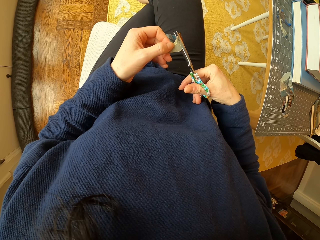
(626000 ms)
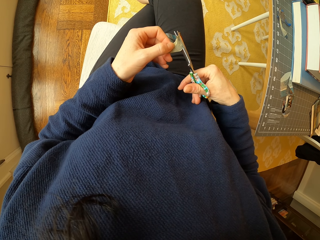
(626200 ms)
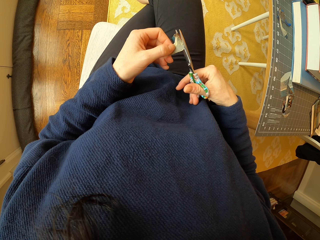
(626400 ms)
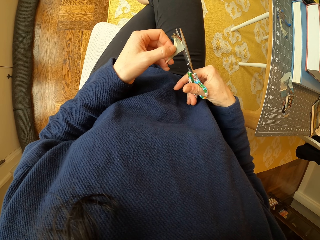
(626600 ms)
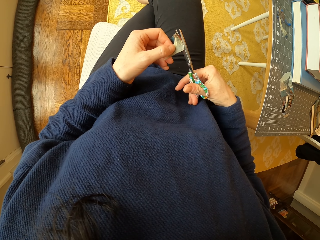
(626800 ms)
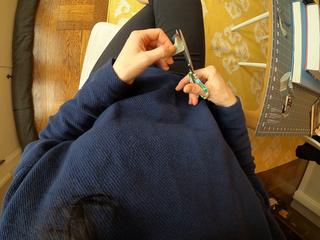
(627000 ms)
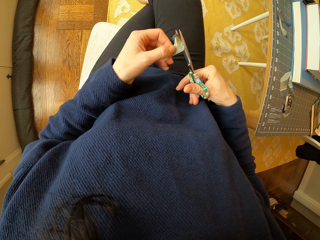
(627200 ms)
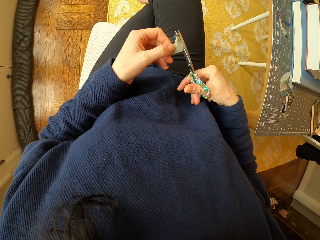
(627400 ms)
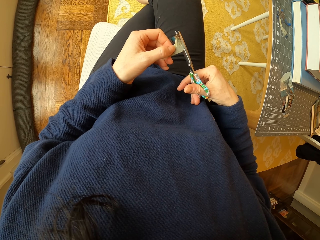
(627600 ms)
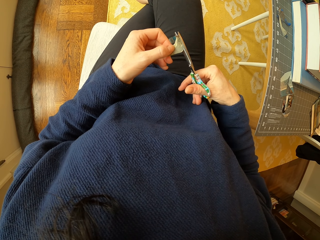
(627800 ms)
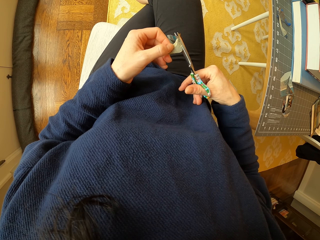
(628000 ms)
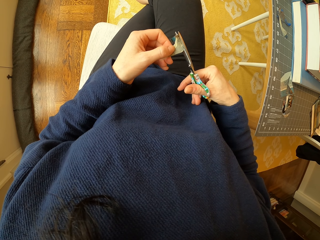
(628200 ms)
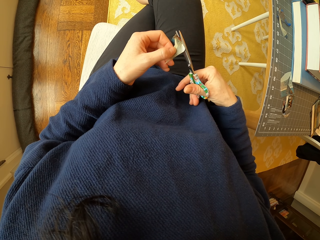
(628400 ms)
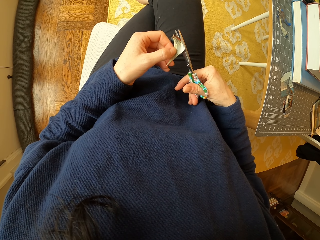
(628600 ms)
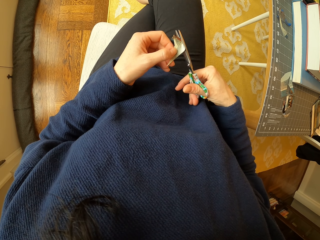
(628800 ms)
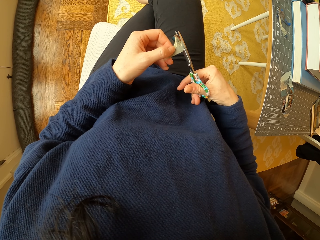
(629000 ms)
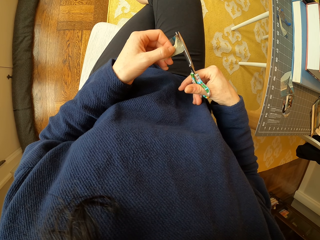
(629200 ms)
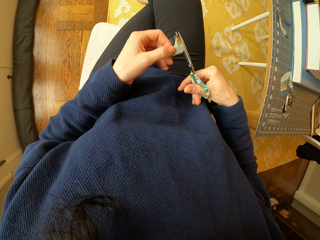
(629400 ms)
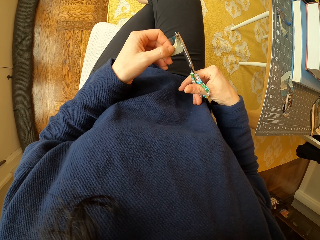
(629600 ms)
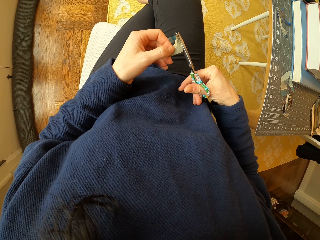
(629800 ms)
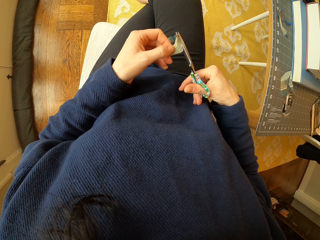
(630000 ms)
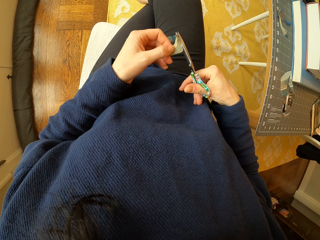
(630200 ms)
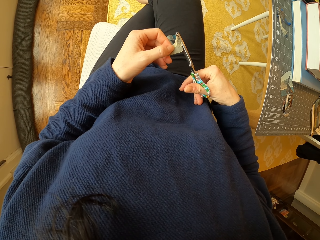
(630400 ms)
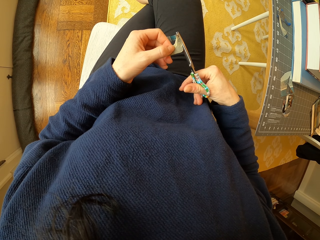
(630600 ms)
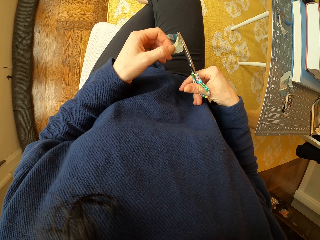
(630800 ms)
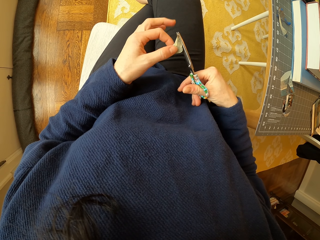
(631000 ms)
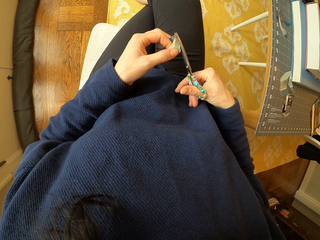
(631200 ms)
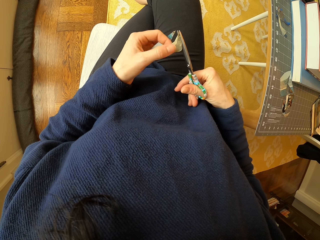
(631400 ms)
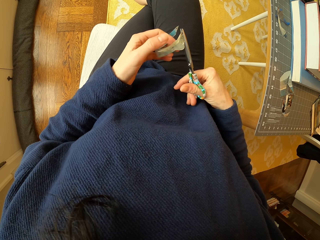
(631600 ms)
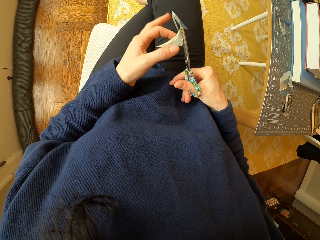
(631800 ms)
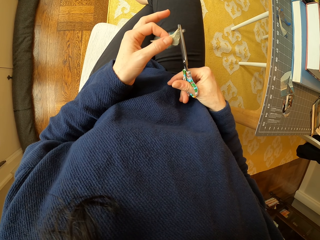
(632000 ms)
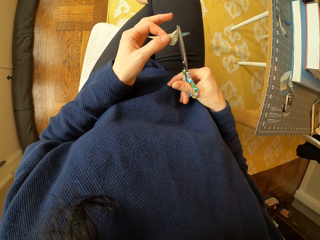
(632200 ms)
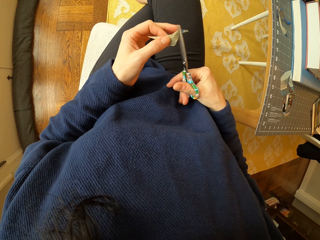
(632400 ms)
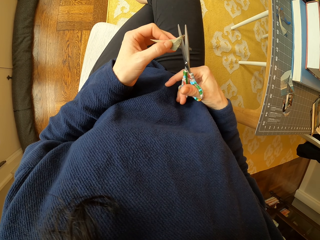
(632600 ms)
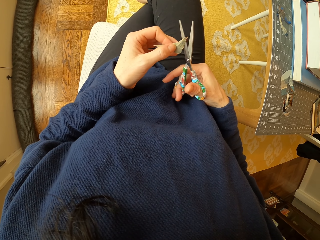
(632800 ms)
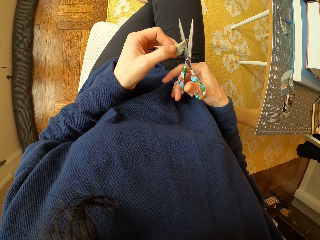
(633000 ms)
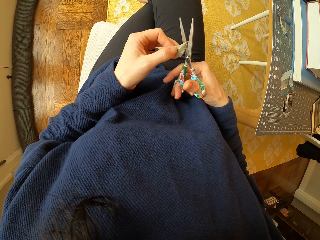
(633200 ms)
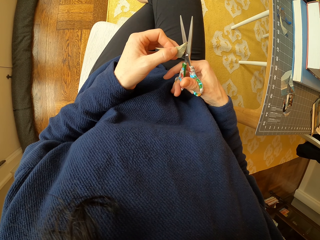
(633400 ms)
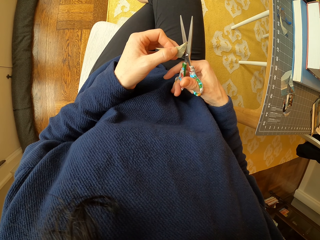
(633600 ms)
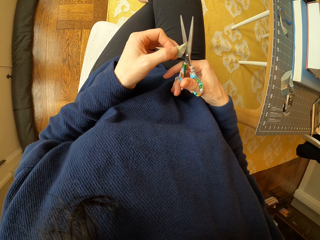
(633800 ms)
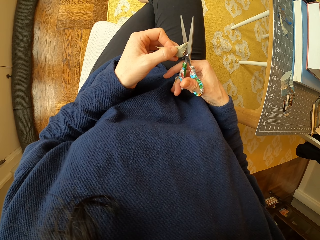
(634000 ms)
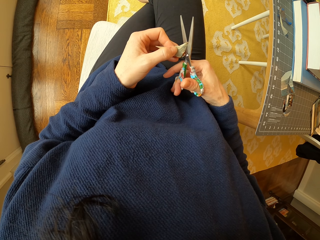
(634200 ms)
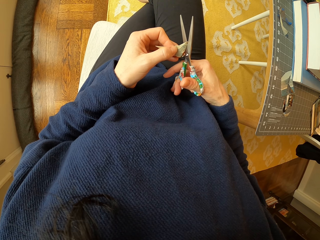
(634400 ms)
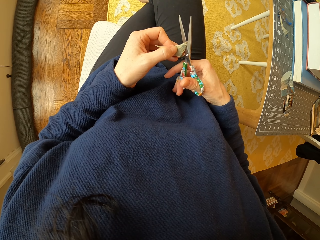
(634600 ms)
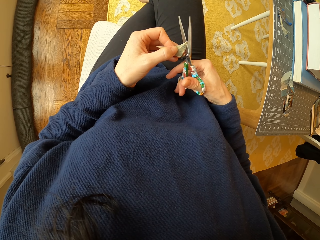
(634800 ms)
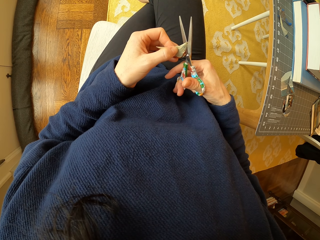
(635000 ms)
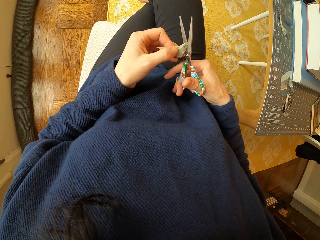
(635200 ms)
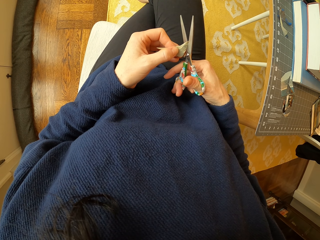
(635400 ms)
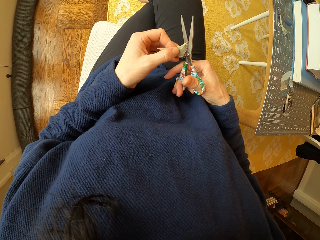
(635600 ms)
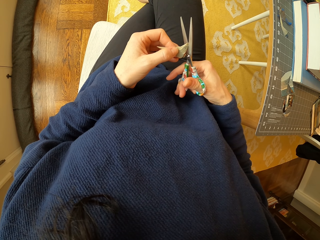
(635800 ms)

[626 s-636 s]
The camera wearer picks up a piece of paper. They drop the piece of paper. They hold the piece of paper. They cut the piece of paper with the scissors.

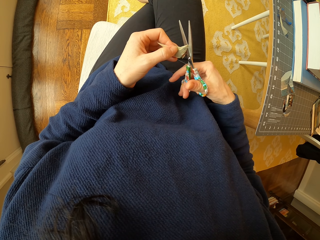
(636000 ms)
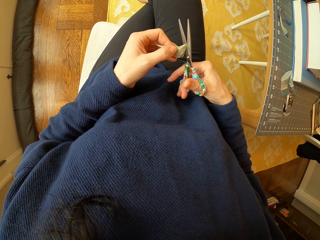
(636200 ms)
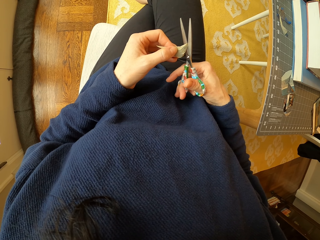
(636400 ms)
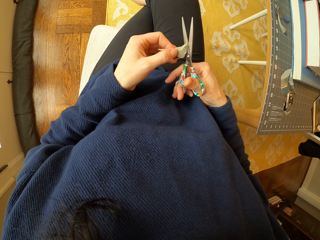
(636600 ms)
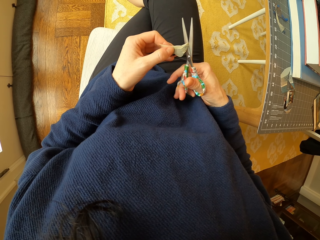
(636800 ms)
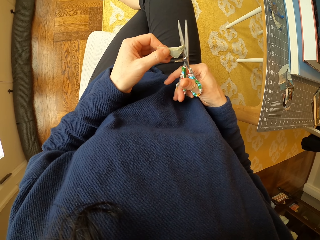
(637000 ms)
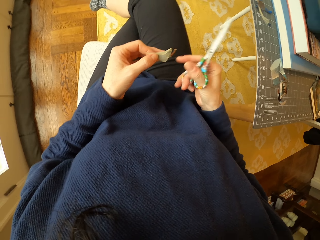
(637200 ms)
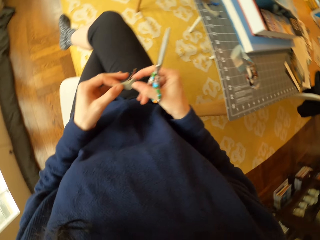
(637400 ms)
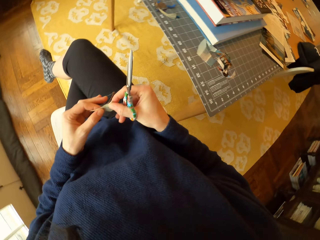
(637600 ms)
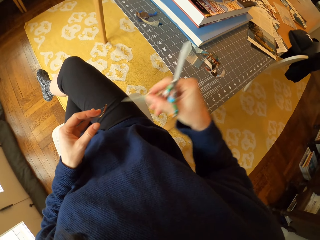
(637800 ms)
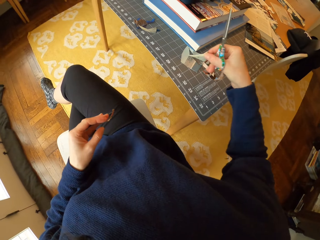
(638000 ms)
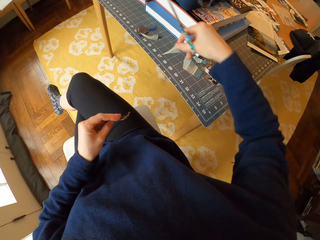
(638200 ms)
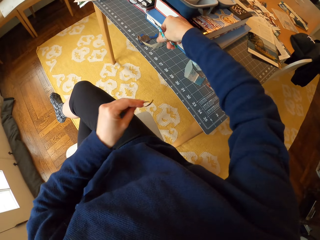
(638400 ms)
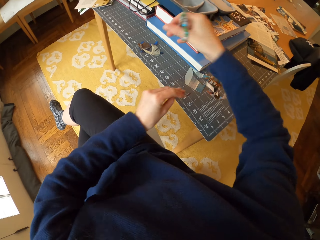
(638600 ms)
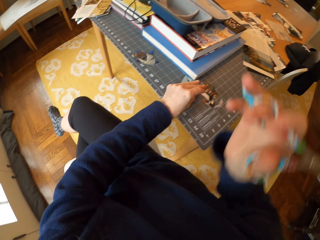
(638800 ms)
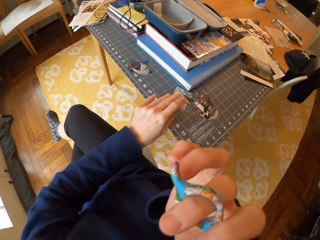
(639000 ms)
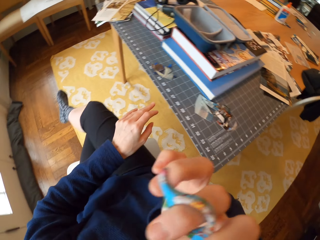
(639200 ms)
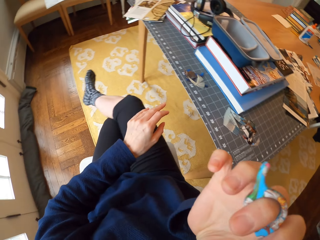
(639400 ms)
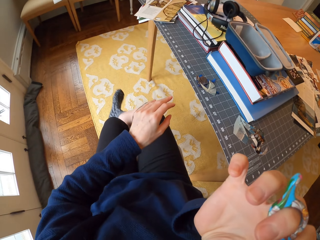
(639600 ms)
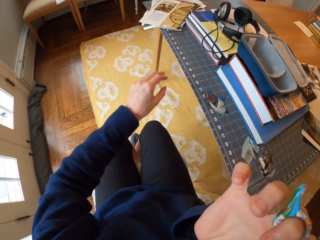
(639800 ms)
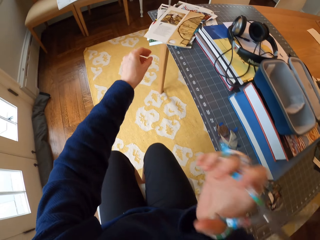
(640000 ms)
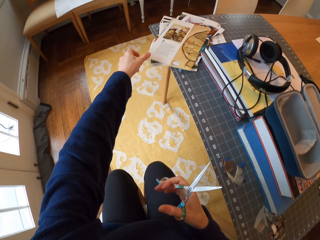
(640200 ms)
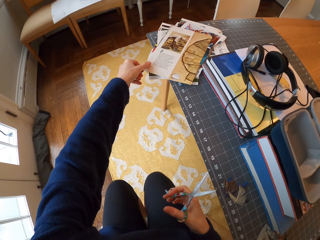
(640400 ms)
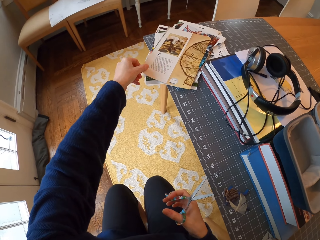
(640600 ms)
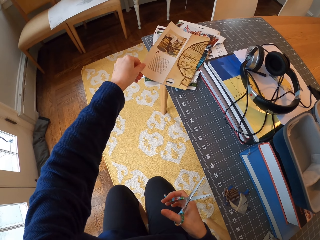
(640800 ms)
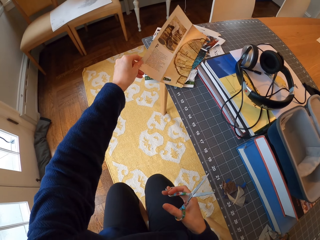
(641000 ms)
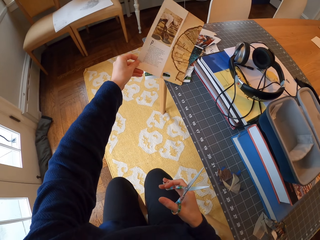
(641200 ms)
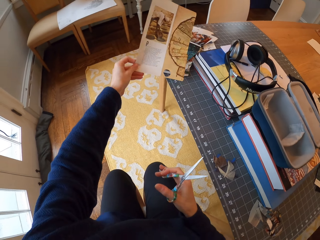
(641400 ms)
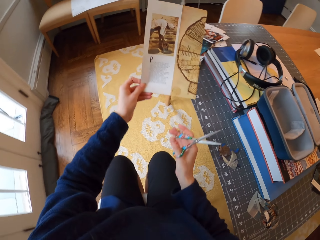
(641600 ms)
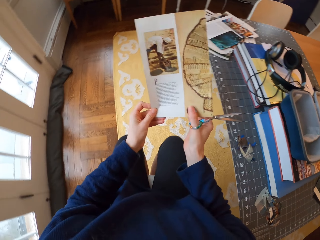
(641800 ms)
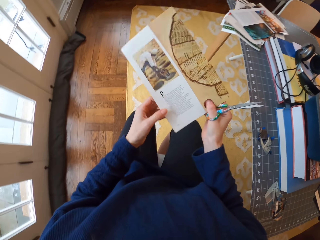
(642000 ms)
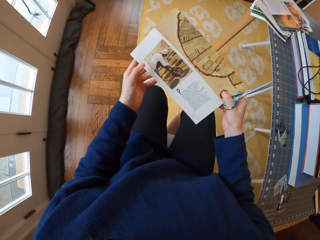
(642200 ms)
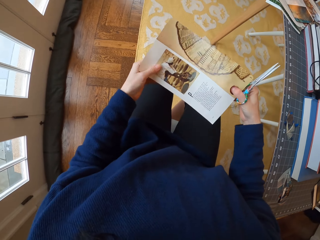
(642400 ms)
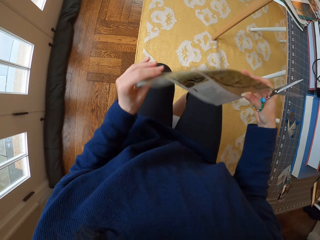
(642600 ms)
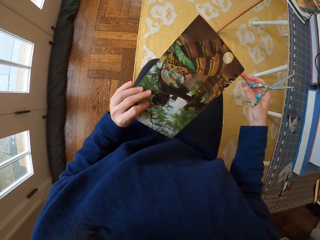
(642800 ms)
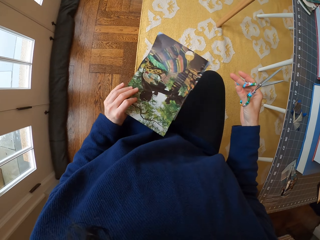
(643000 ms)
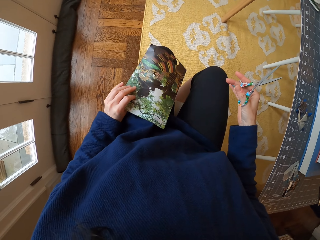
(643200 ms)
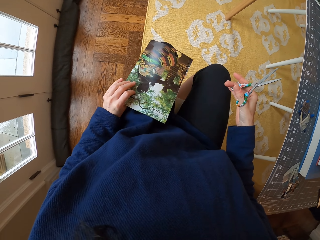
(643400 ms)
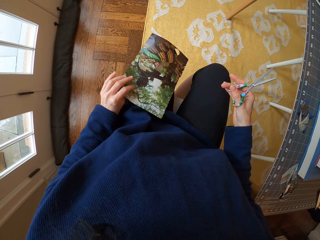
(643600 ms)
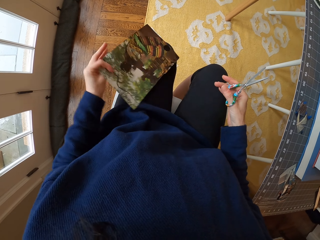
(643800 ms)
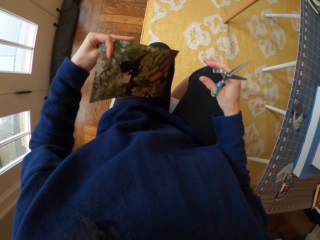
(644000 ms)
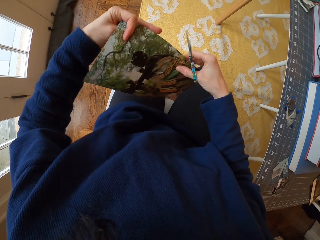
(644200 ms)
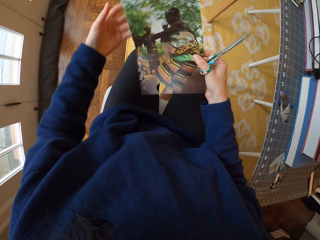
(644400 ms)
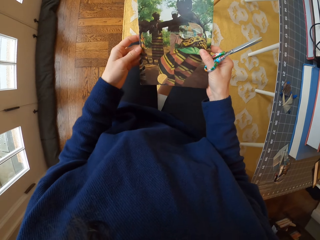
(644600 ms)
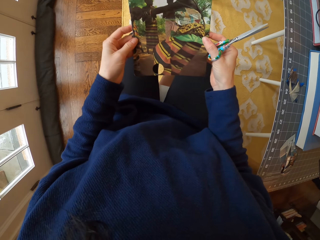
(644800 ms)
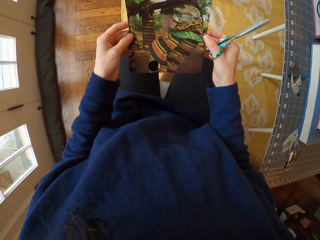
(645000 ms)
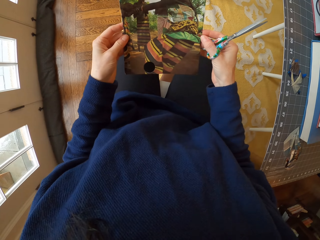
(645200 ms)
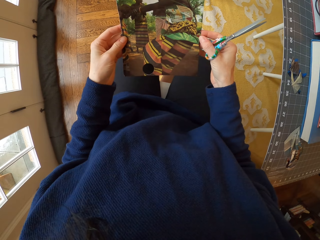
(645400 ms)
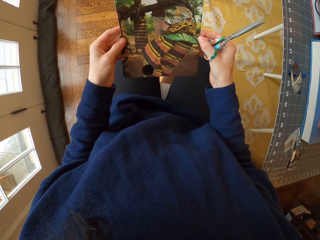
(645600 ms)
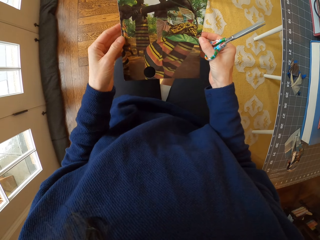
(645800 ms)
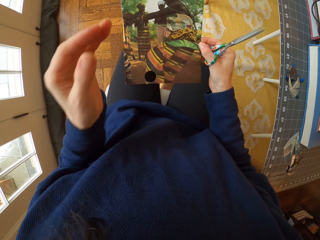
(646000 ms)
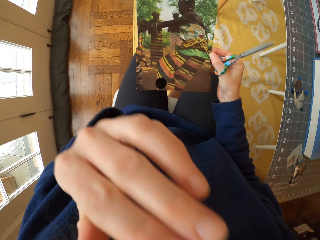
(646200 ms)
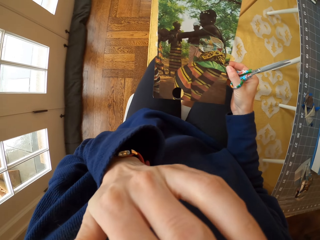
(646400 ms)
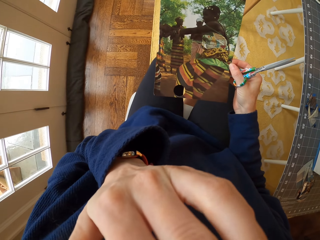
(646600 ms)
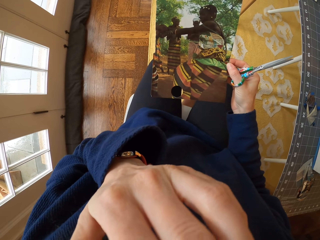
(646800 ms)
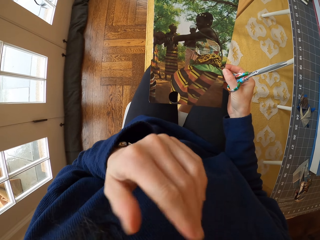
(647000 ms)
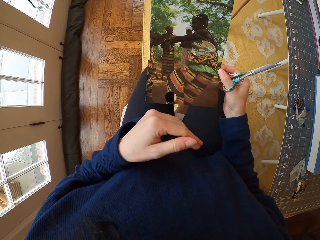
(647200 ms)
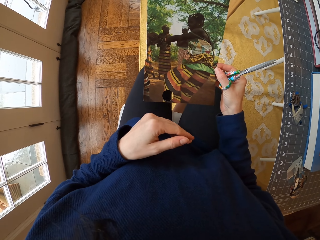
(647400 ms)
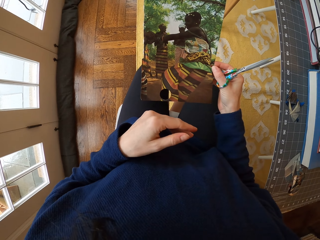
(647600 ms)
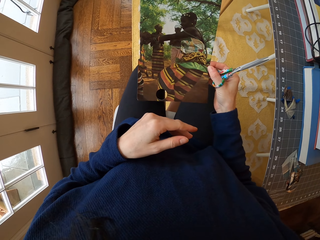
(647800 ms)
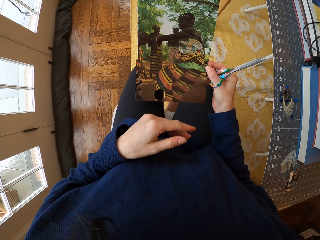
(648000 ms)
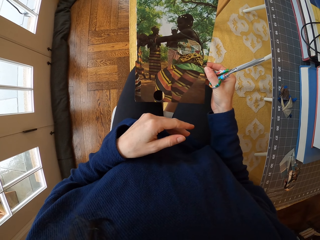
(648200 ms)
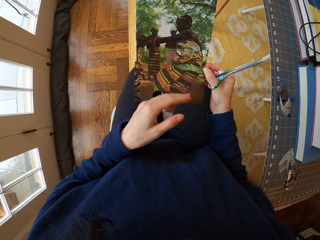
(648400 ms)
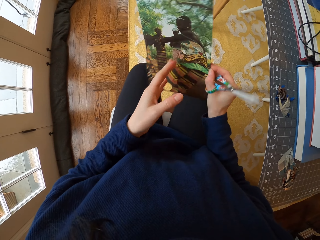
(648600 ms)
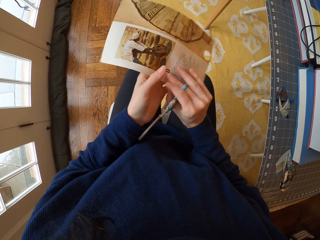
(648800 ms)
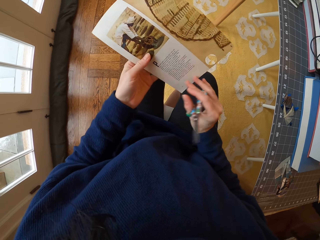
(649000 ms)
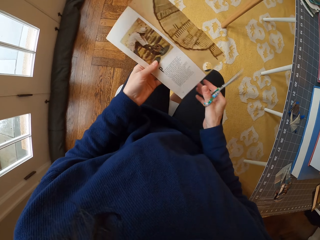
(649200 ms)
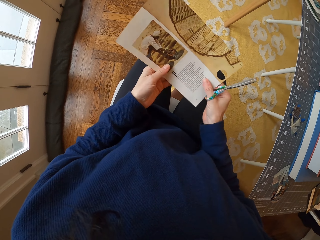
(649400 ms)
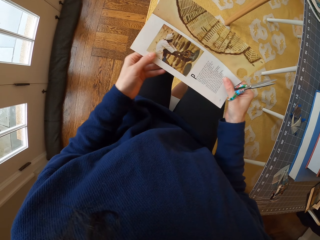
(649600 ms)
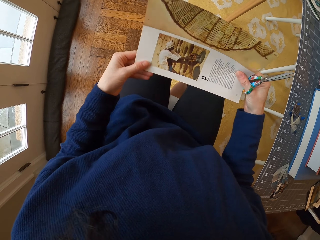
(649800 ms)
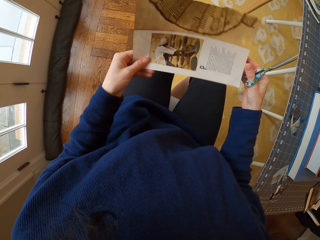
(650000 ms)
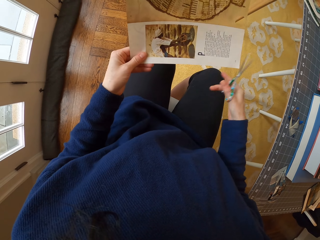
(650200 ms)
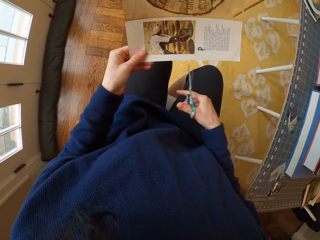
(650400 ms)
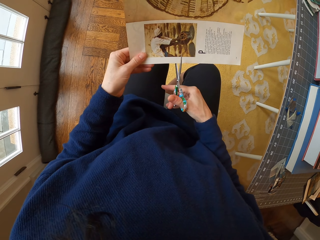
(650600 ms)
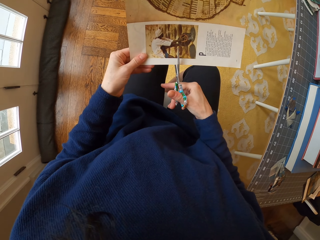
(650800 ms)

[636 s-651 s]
The camera wearer picks up the piece of paper. They place pieces of paper on the table. They rub the face. They pick up a picture or paper from the table. They hold the paper with both hands. They turn the paper. They hold the paper with one hand. They stare at the paper. They pass the paper to the right hand. They hold the paper with both hands. They hold the paper with one hand. They wipe the face. They touch the face with the left hand. They pass the paper to the left hand. They adjust the paper in the hand.
